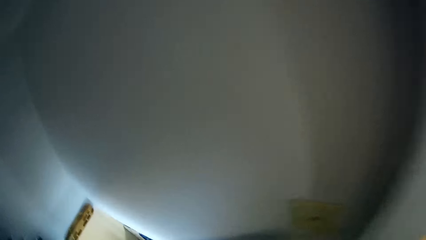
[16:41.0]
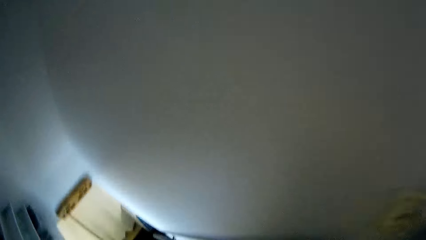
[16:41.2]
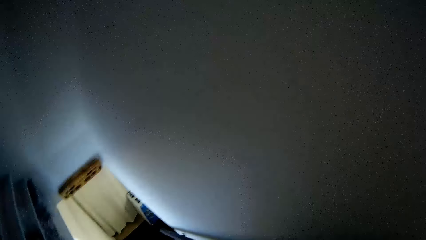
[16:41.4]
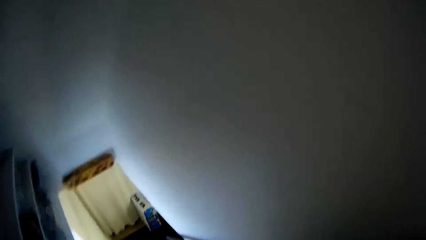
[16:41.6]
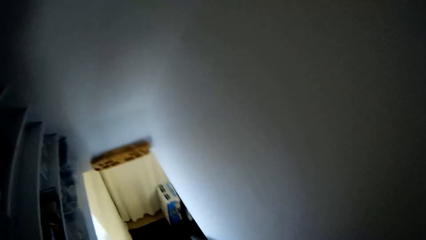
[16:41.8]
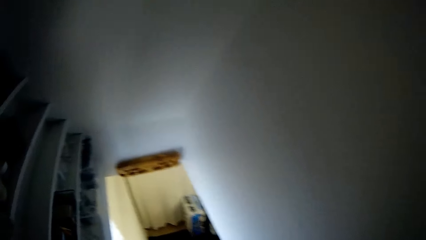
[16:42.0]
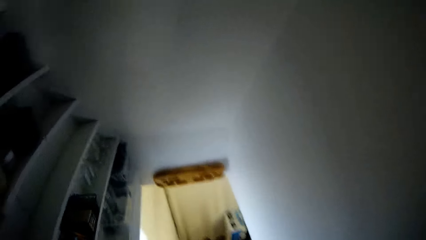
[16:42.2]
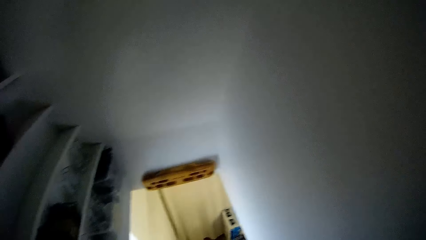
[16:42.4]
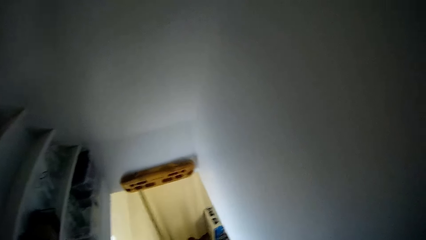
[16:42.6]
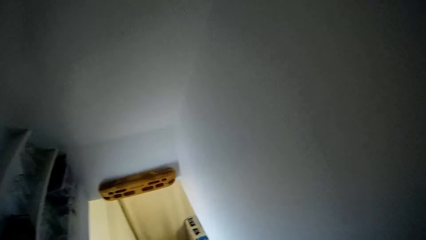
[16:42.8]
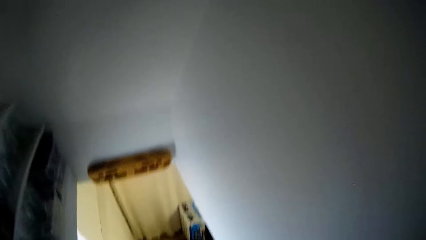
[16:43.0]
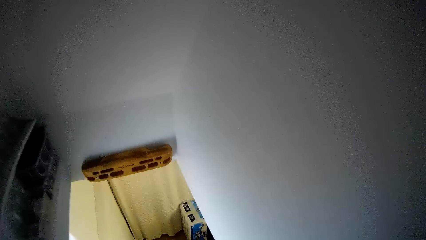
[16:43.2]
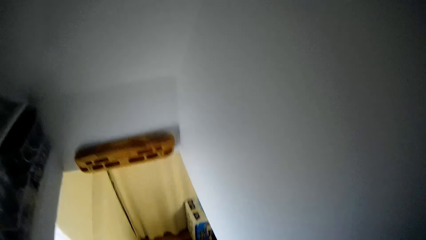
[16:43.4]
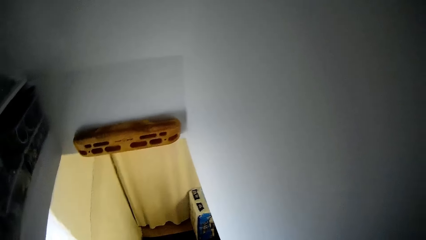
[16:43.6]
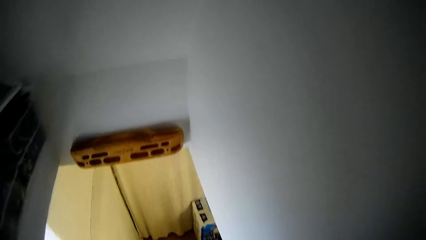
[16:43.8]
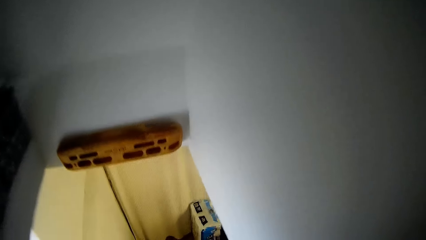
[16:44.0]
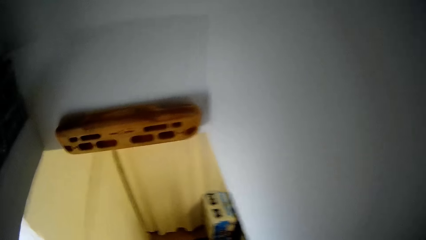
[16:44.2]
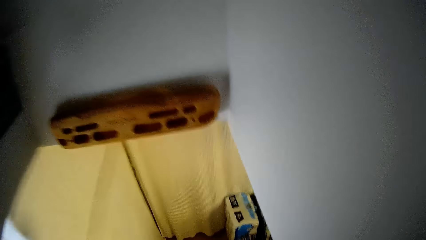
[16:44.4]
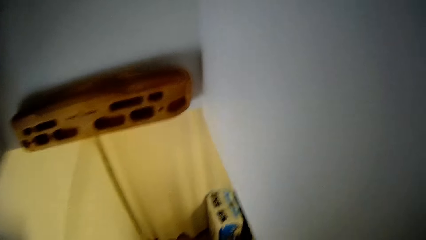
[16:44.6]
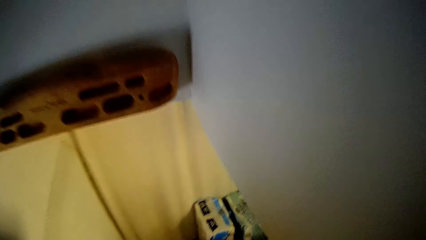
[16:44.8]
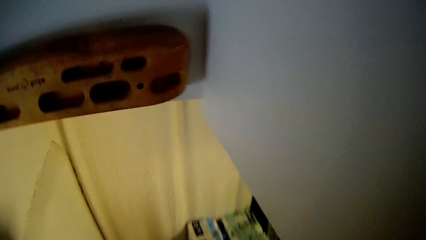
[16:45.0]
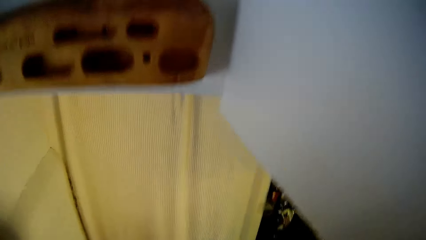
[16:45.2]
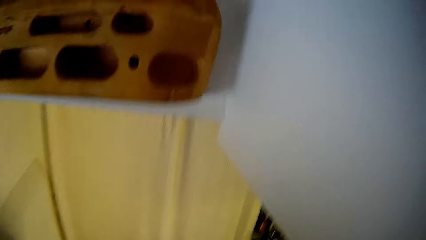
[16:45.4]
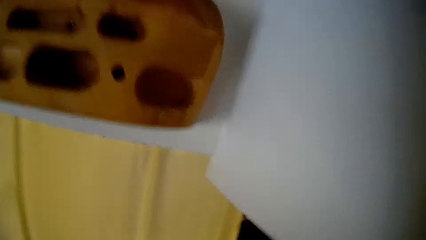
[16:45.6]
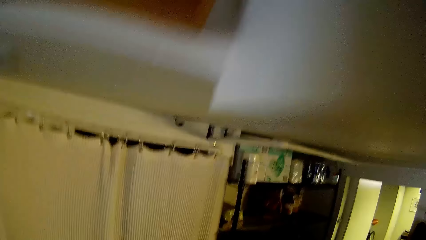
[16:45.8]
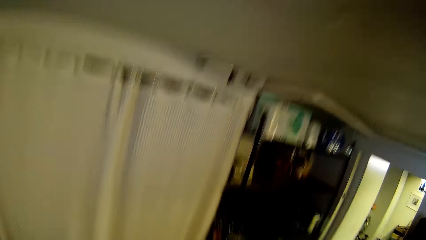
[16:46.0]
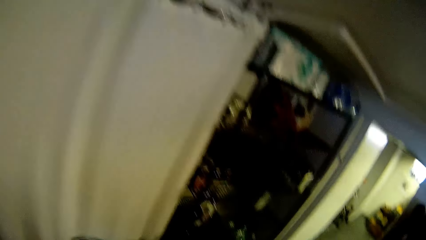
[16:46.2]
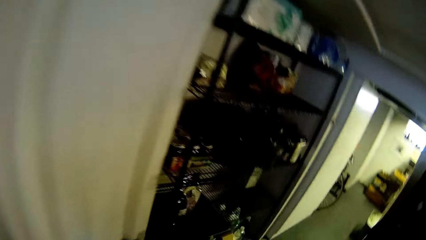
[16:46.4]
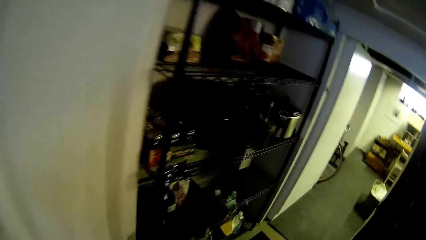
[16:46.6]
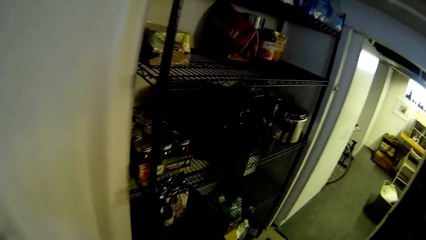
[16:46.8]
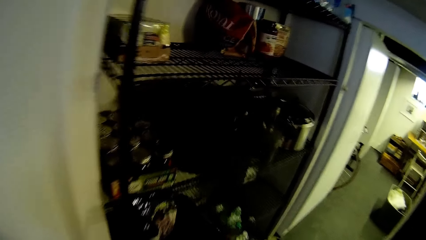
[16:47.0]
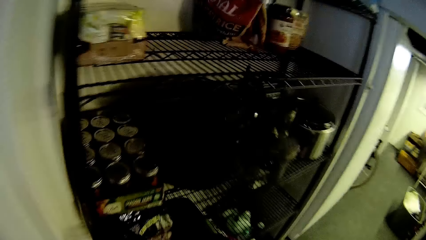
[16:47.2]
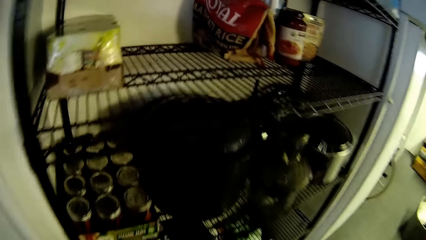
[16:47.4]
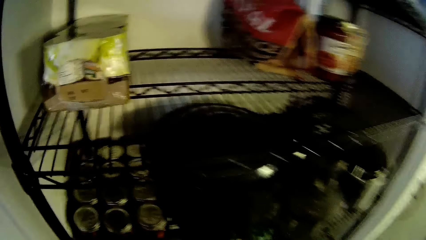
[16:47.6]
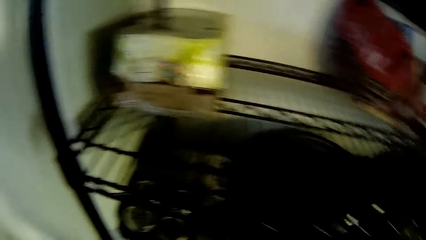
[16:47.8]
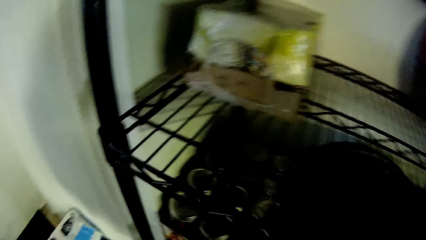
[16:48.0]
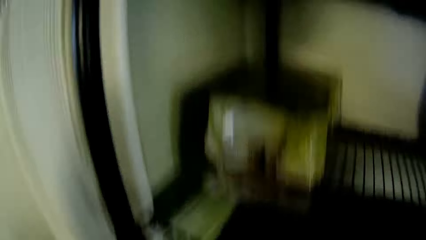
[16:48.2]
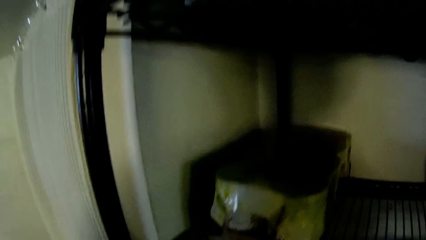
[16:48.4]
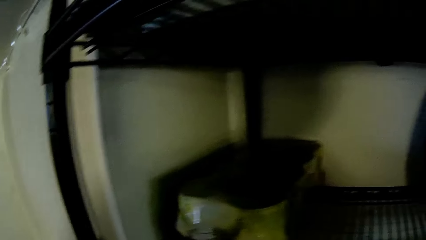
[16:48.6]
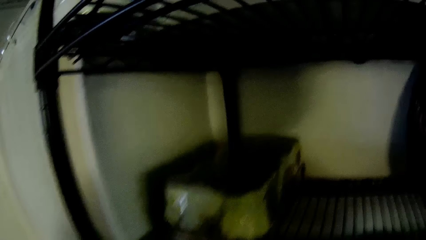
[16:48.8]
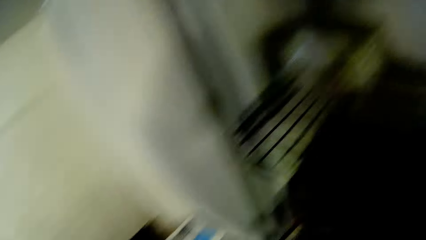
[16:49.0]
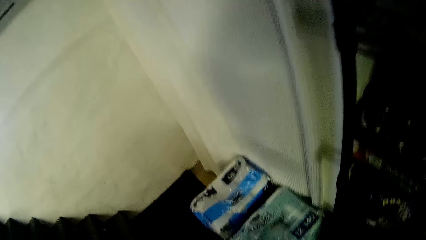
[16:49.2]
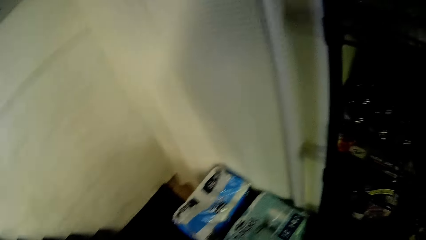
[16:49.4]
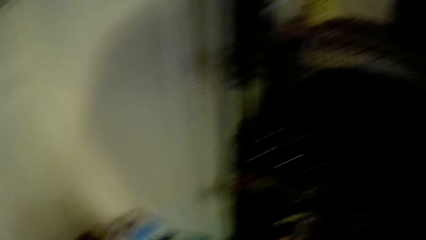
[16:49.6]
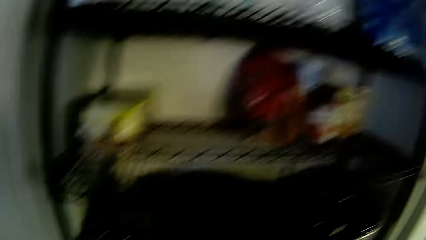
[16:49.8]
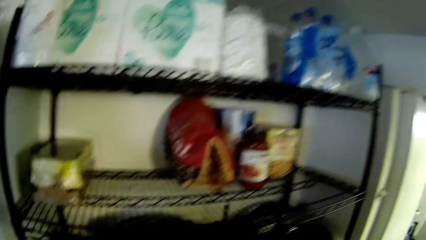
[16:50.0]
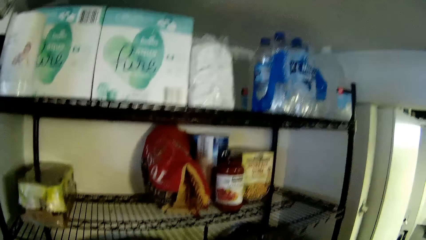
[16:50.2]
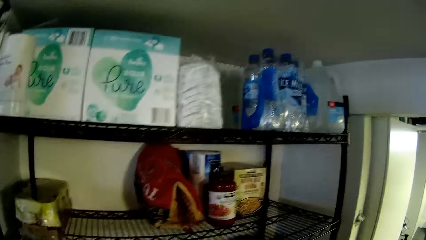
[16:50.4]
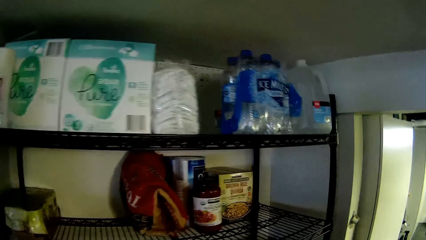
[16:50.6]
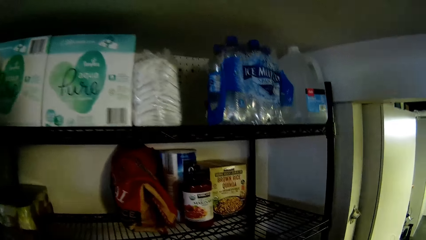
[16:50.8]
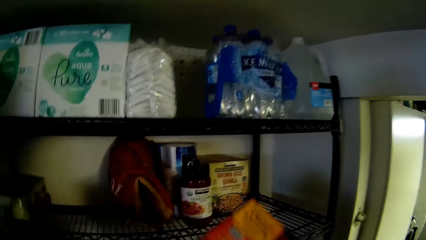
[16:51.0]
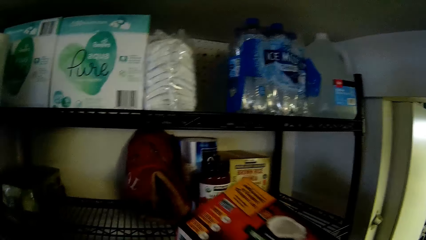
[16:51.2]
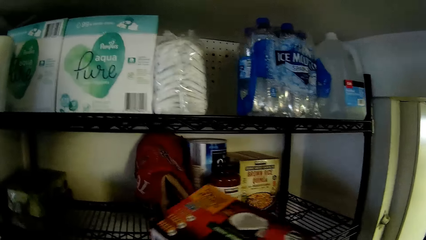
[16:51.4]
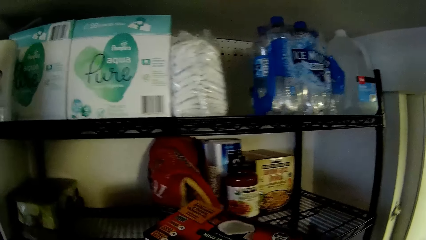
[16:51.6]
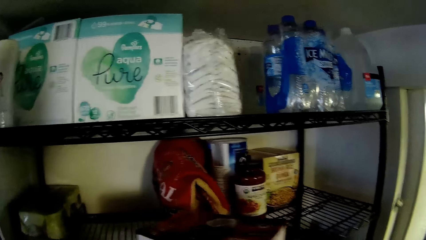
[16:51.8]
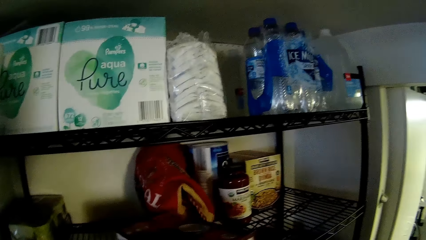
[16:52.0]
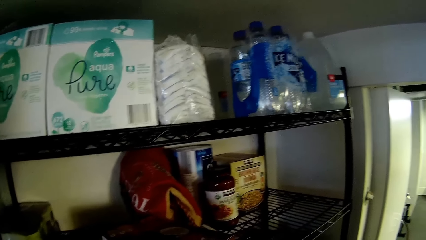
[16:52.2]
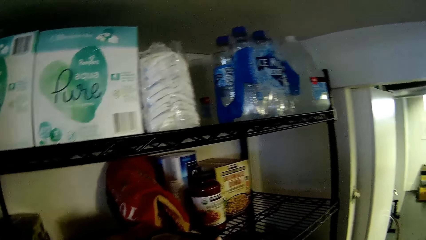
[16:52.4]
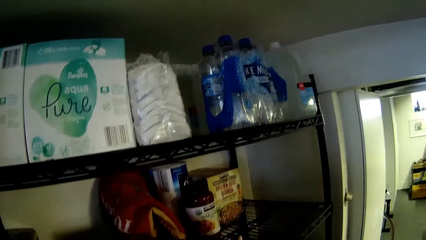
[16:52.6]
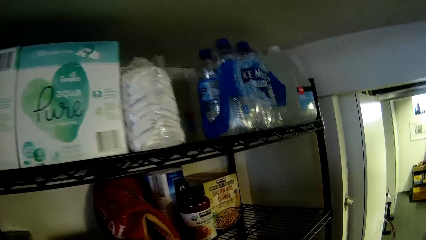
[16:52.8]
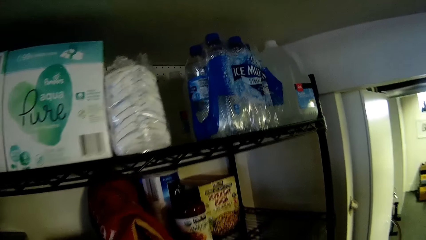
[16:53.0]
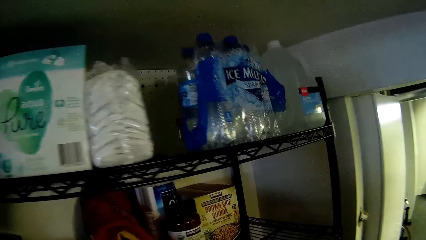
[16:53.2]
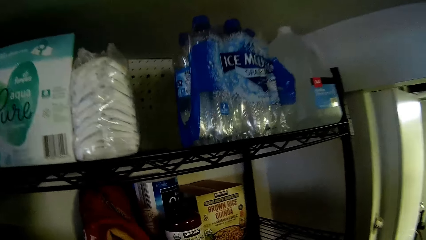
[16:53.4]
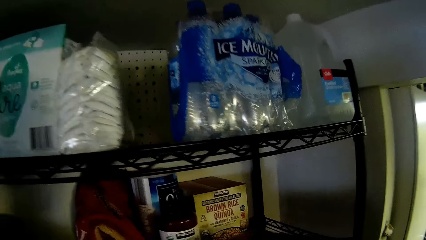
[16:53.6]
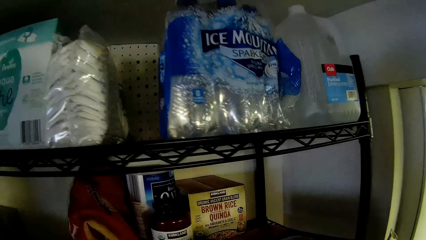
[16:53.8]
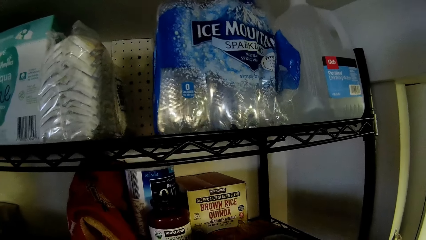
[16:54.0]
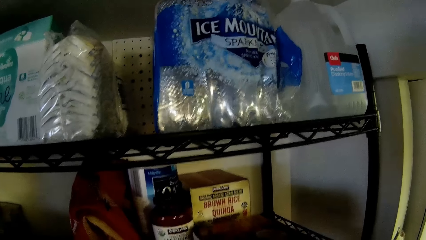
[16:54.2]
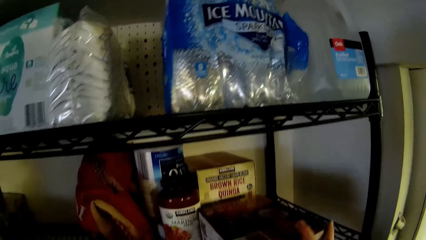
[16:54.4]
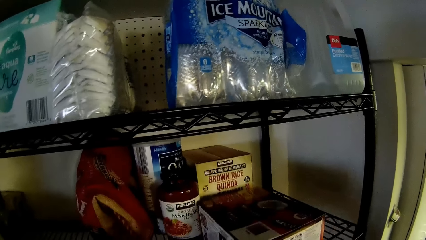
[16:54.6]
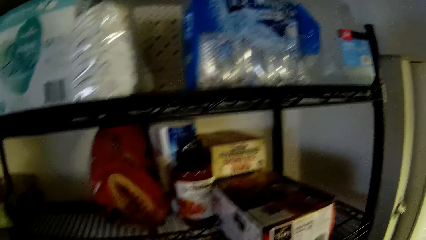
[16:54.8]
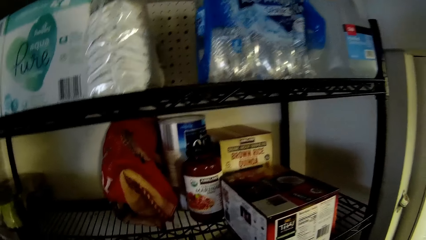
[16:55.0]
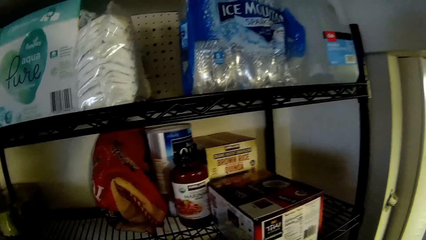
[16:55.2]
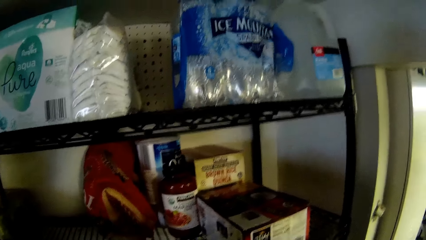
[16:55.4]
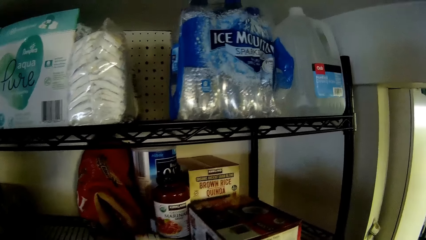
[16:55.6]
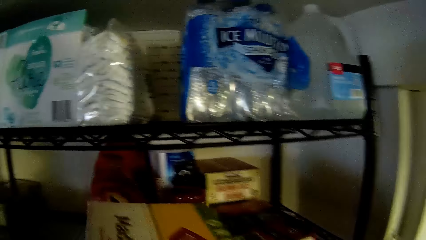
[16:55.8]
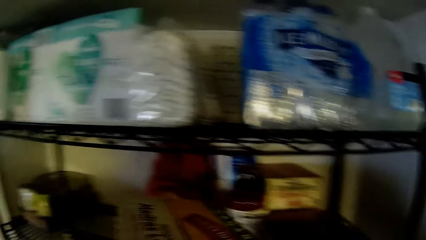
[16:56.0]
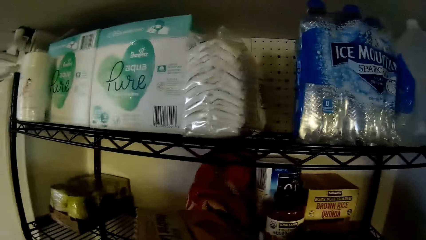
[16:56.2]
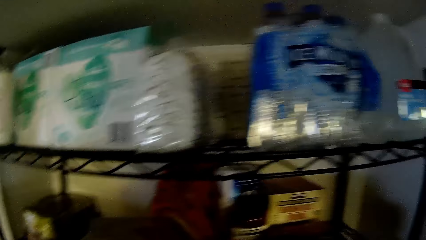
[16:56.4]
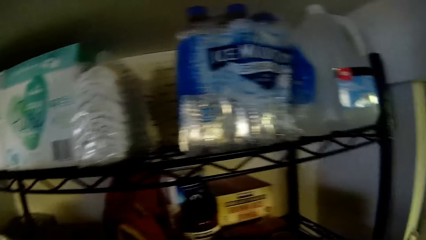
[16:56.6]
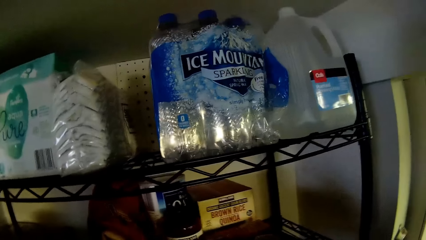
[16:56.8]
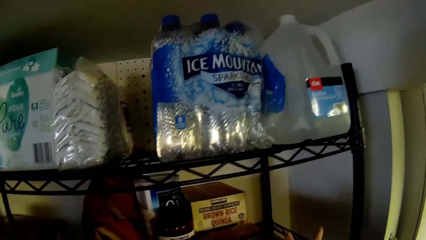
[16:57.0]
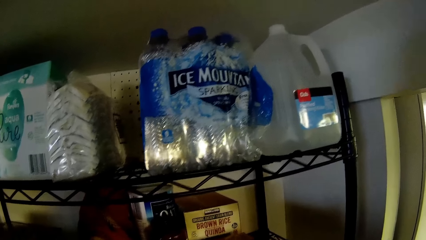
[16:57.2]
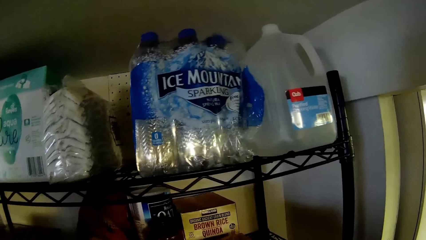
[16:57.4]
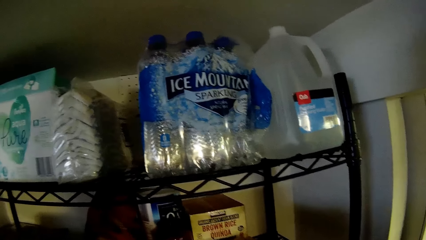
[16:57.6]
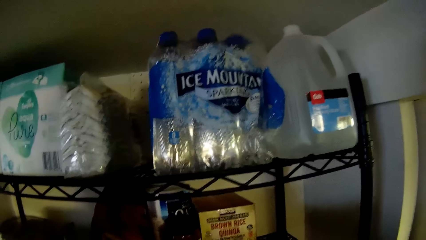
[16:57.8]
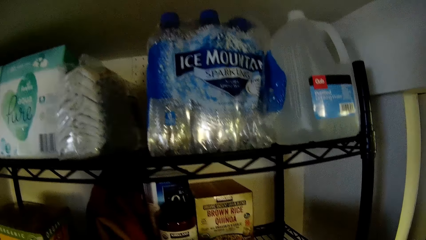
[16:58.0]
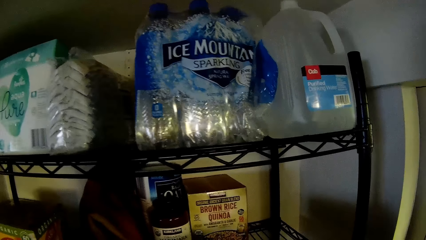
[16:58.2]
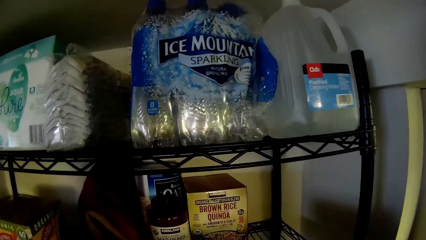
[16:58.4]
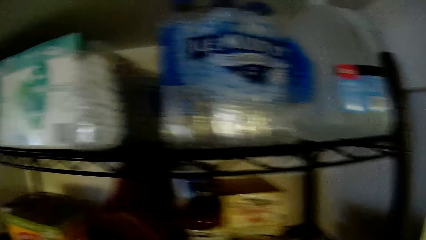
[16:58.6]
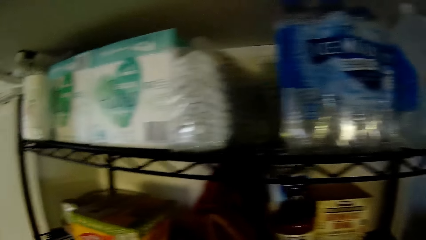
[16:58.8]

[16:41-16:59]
The camera wearer walks down the staircase from the door to the basement. He walks on the floor. He places the carton of coconut milk on the middle shelf with his right hand. He arranges the boxes in the storage rack. He moves aside the carton of coconut milk on the middle of the shelf with his right hand. He places a carton in the middle shelf with his right hand.
